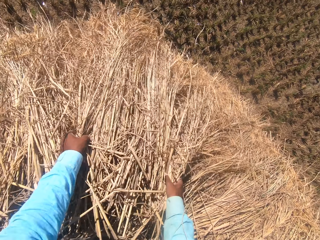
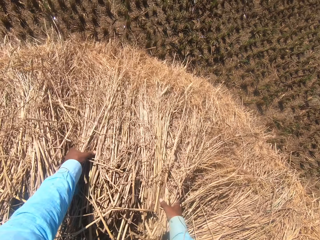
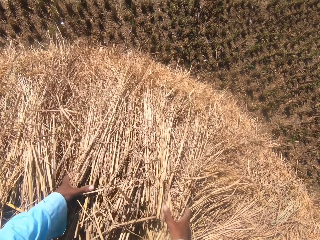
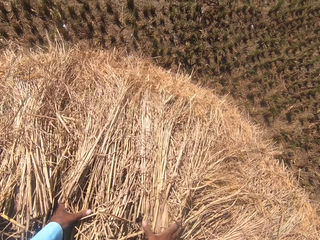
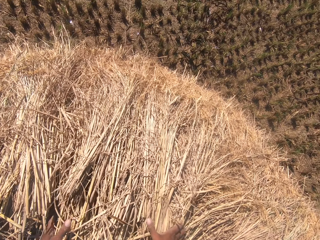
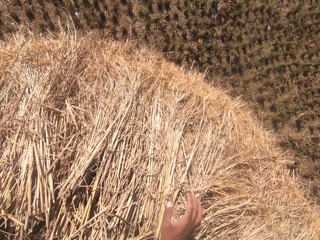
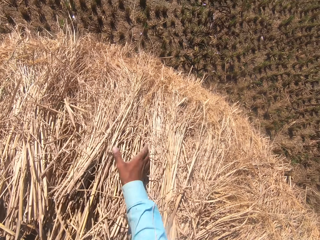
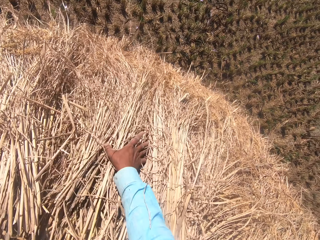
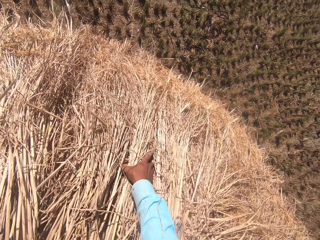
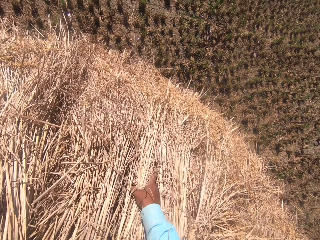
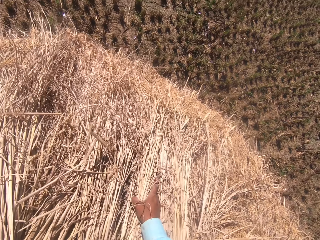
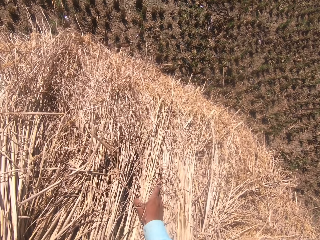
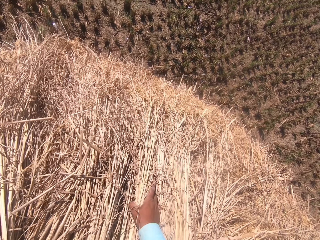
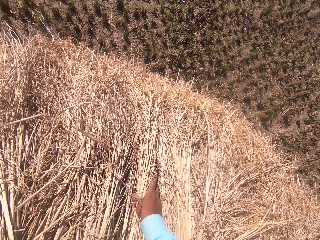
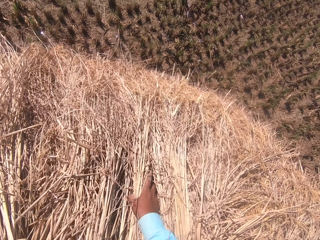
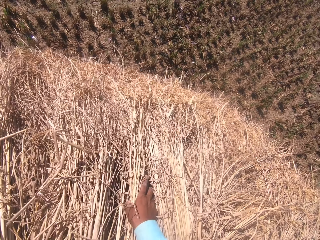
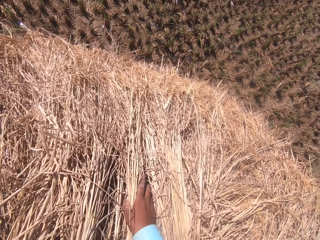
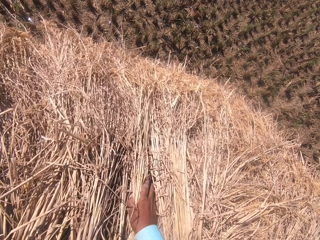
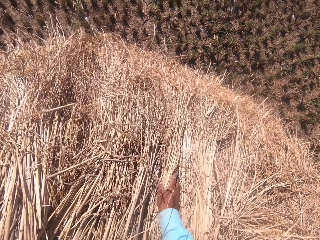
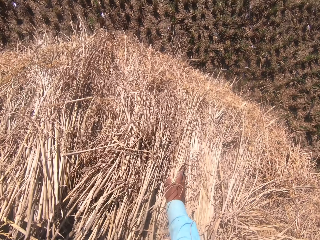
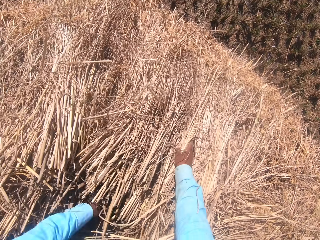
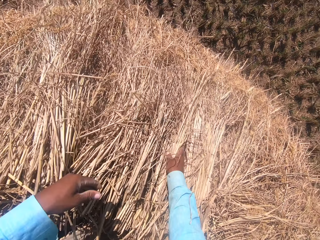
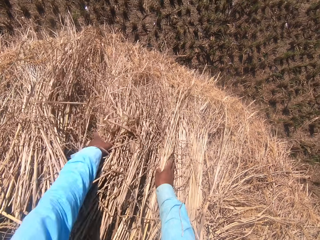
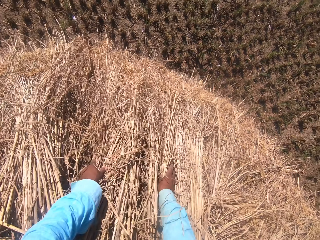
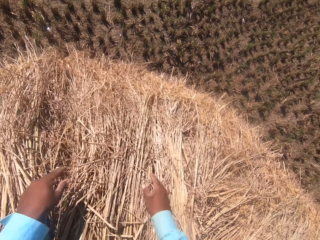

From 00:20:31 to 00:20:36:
The camera wearer spreads hay on the other.

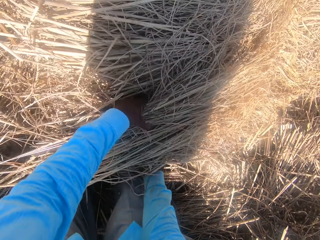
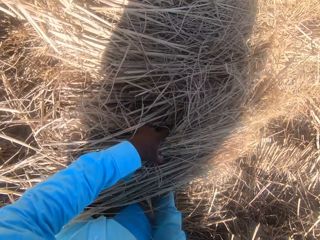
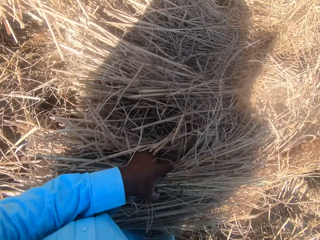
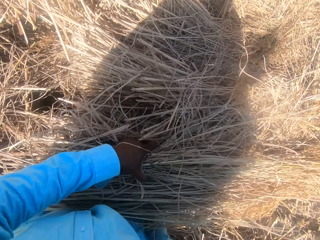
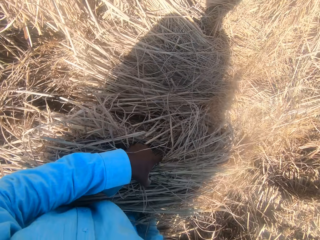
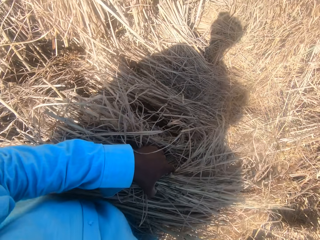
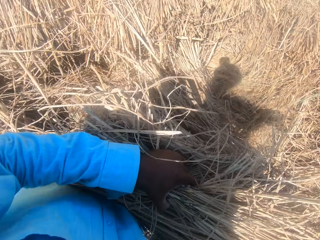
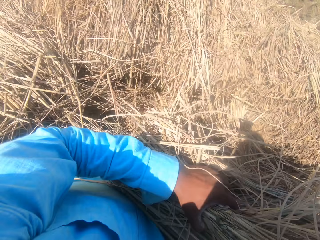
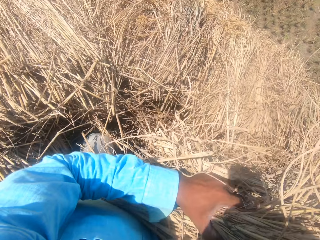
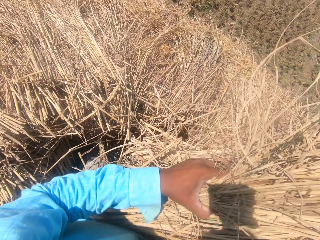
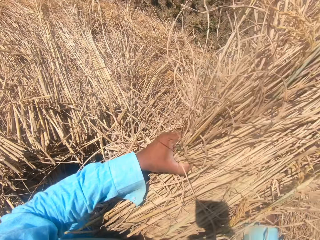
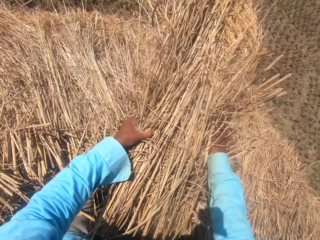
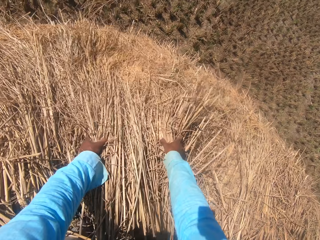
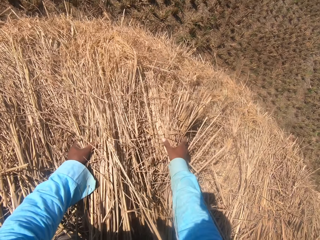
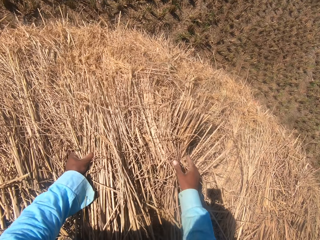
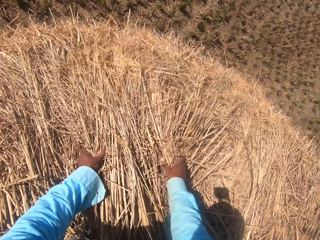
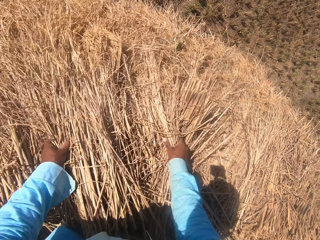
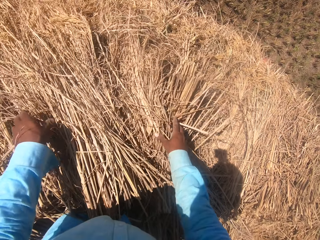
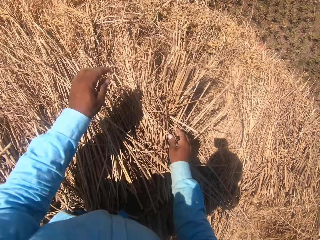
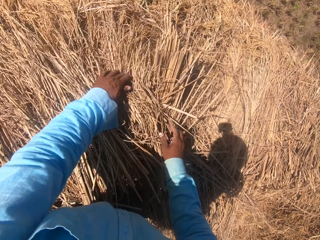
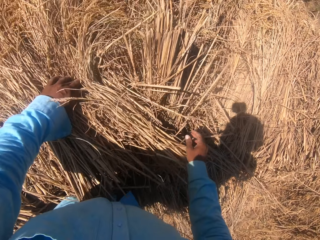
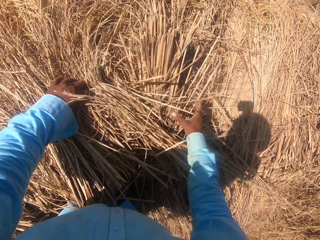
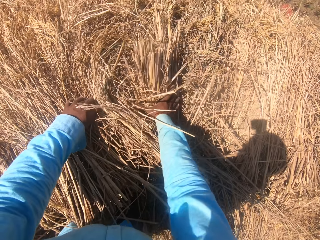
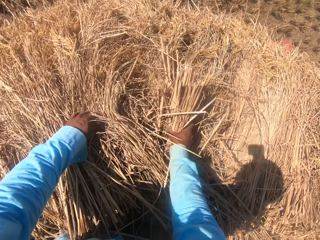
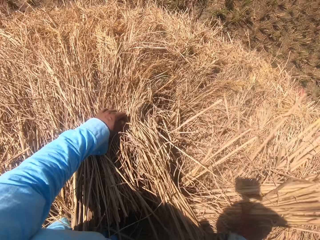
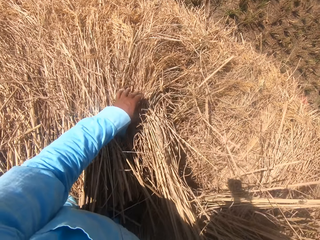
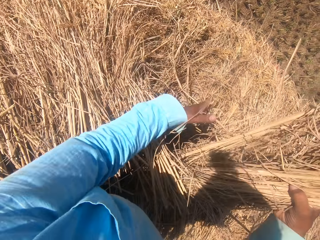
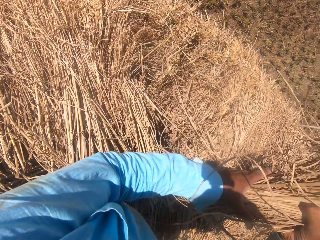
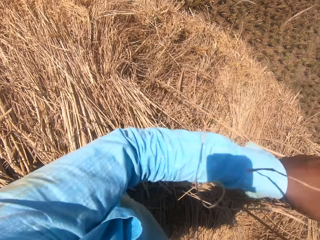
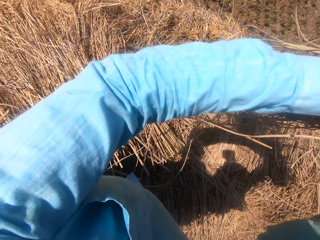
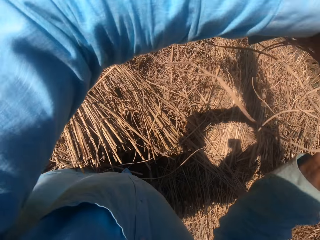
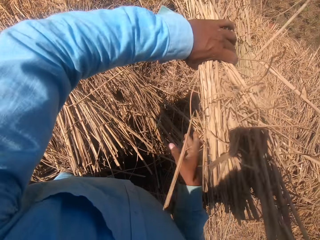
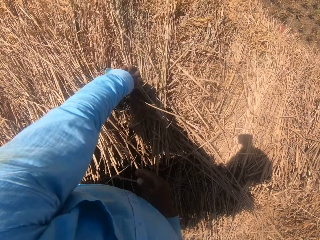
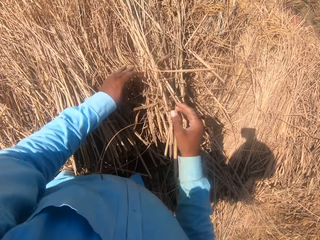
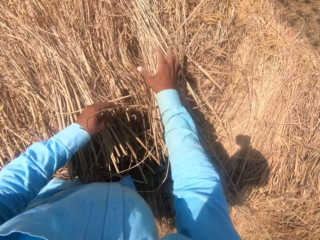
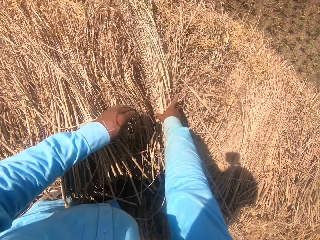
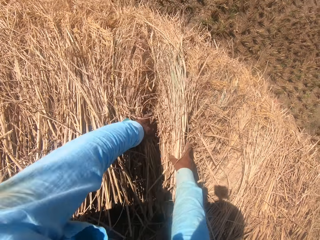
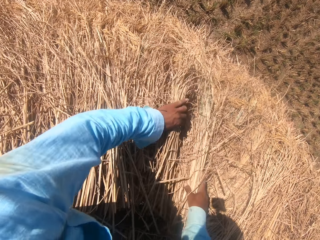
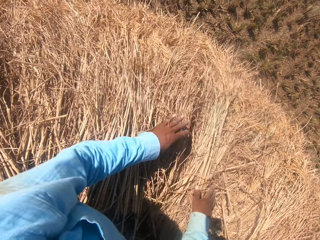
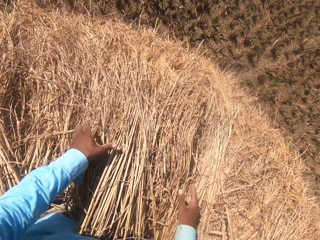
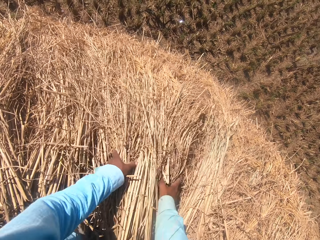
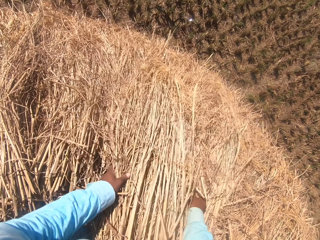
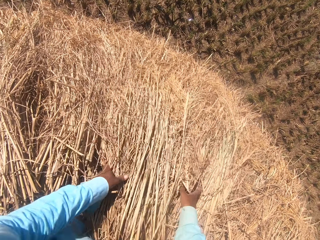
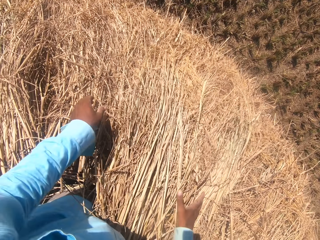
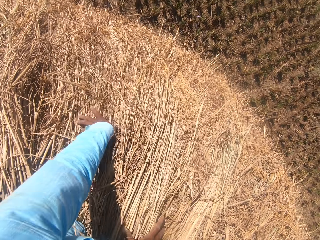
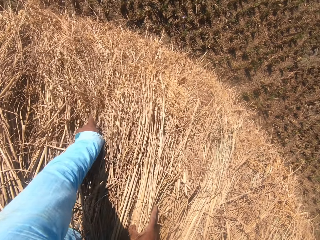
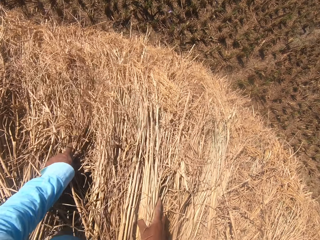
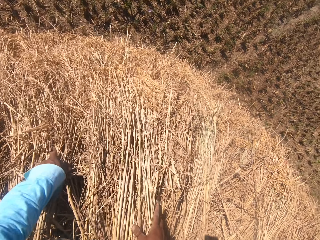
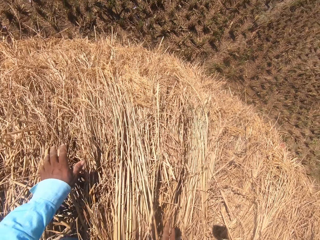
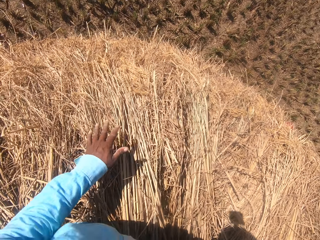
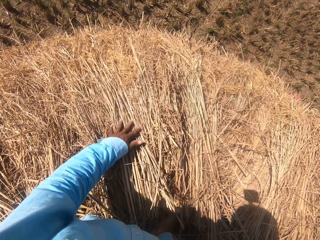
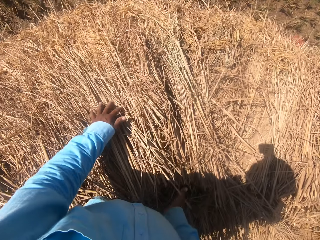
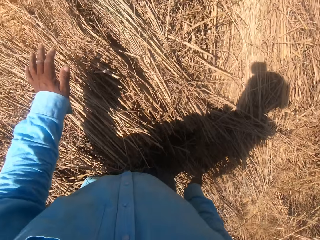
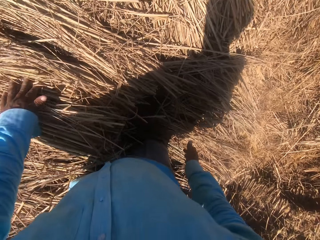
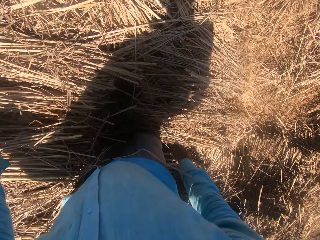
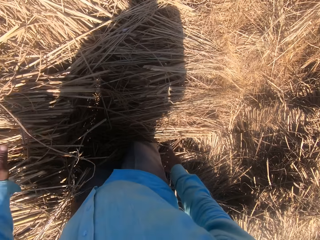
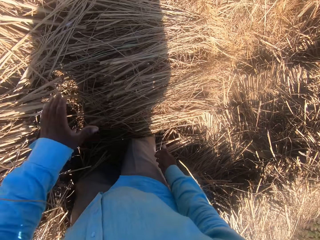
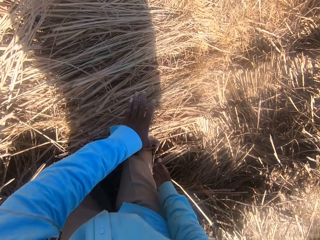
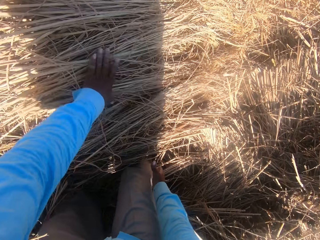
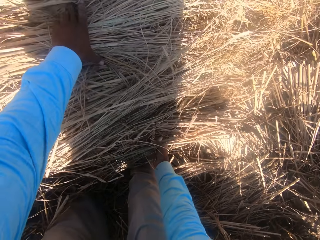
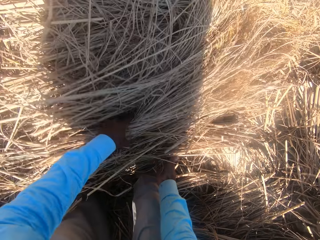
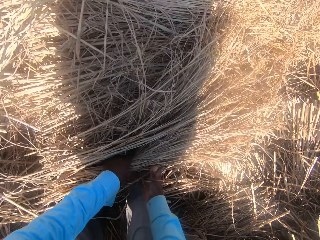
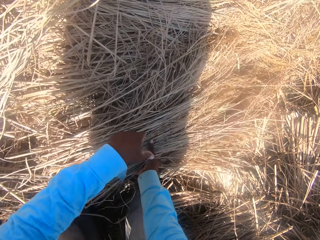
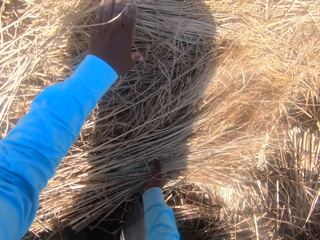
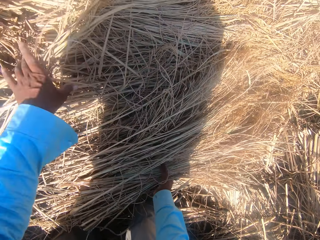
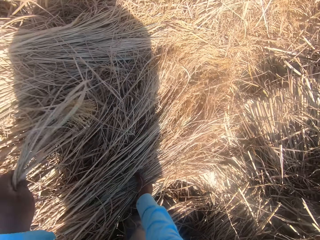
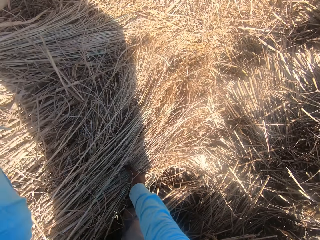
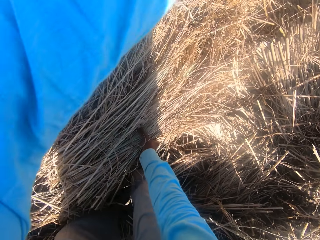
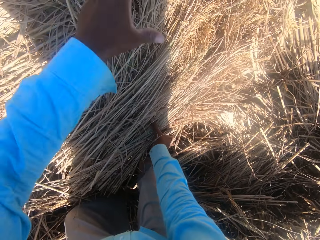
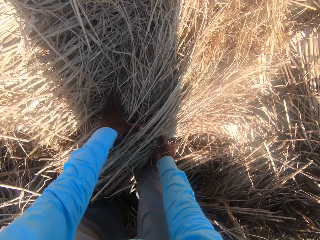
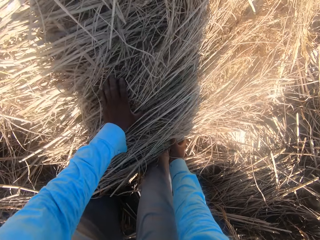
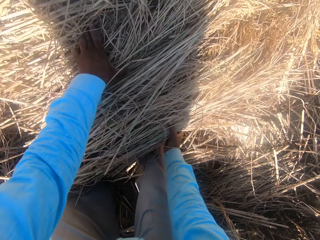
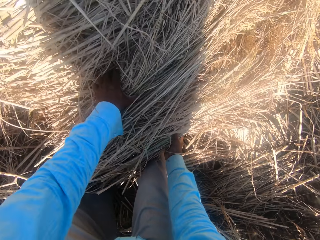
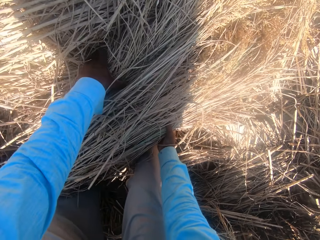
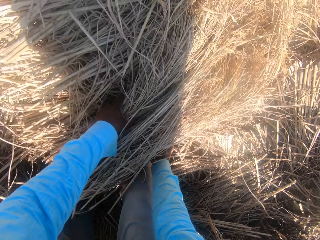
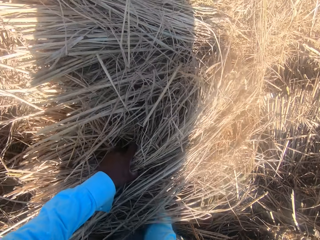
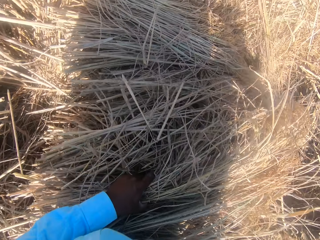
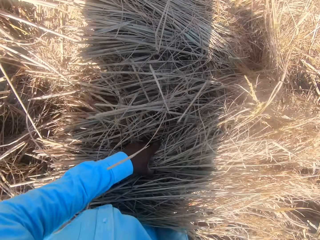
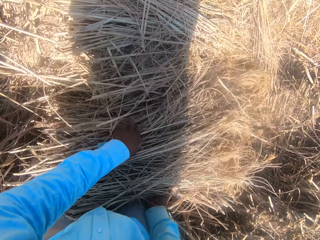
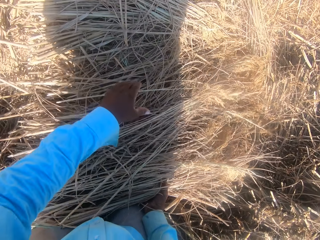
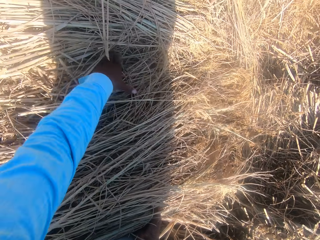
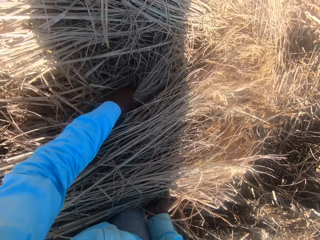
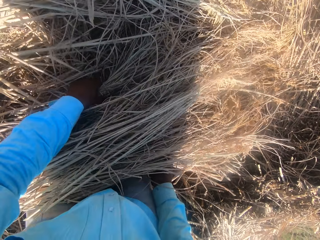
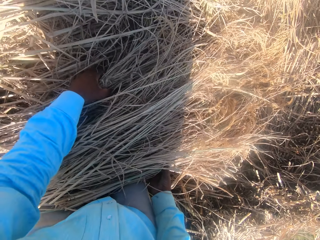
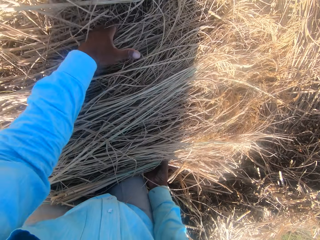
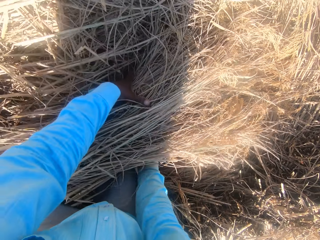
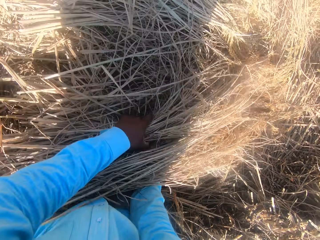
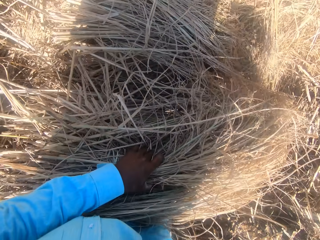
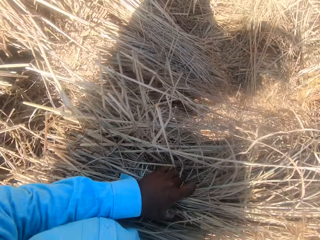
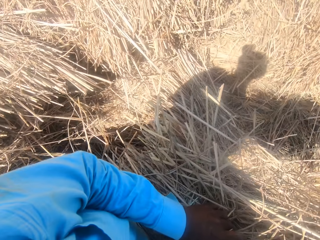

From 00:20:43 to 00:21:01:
The camera wearer lifts hay from the other. He places hay on the other. He spreads hay on the other. He holds hay. He lifts hay from the other. He places hay on the other. He spreads hay on the other. He touches the hay with his left hand. He turns to the right. He changes the position of multiple straws with both hands. He holds hay. He grips hay with his left hand. He throws hay on the other. He holds hay. He lifts hay from the other. He places hay on the other. He holds hay.
